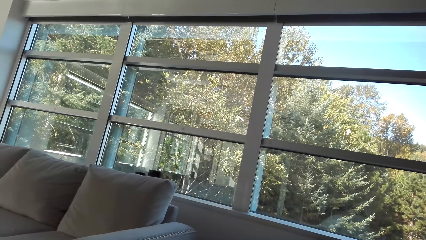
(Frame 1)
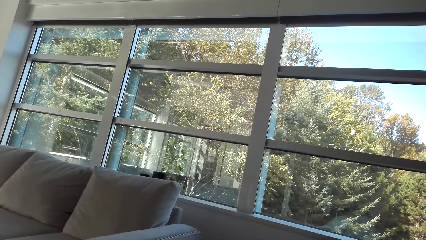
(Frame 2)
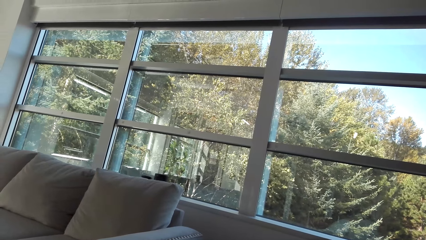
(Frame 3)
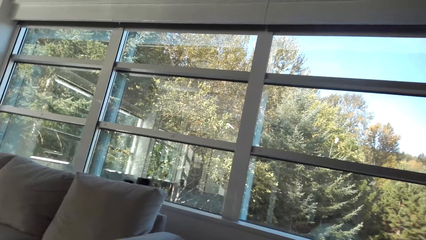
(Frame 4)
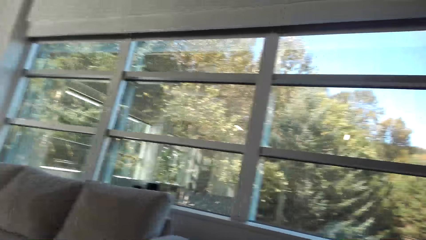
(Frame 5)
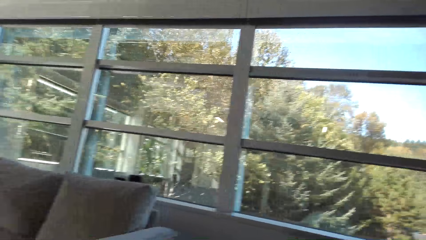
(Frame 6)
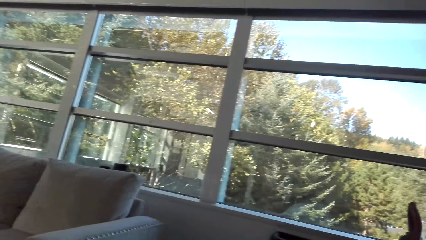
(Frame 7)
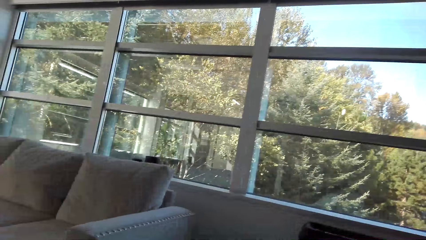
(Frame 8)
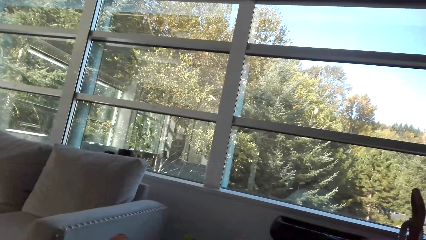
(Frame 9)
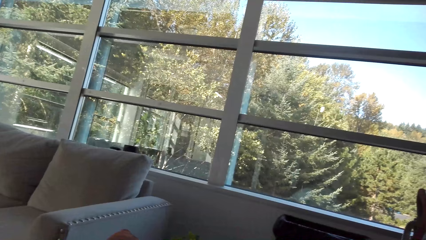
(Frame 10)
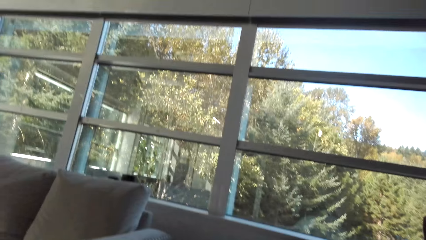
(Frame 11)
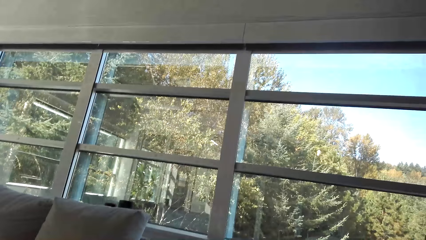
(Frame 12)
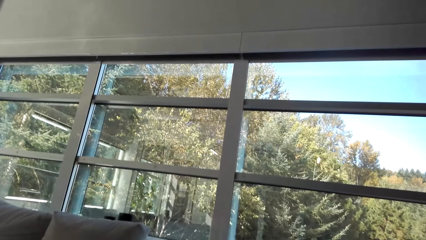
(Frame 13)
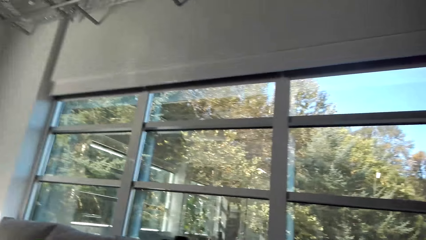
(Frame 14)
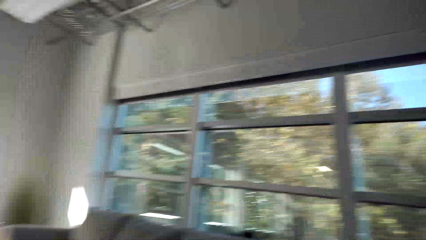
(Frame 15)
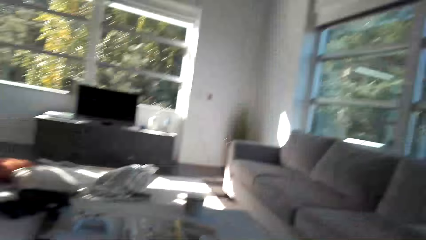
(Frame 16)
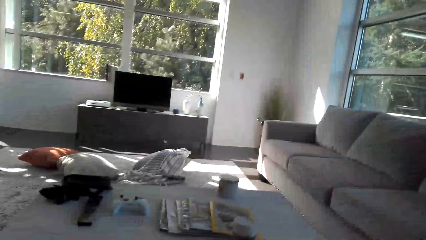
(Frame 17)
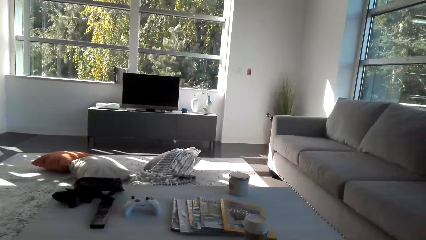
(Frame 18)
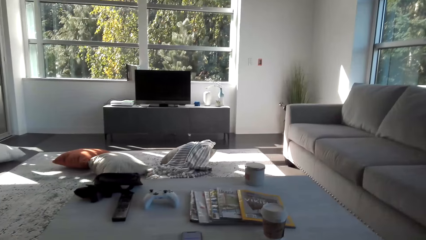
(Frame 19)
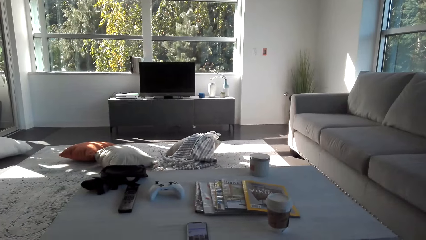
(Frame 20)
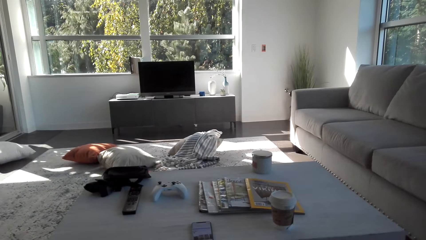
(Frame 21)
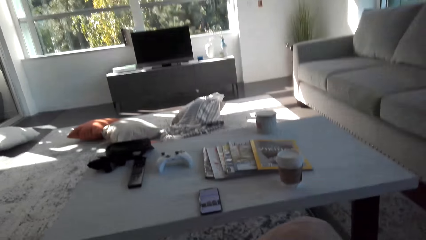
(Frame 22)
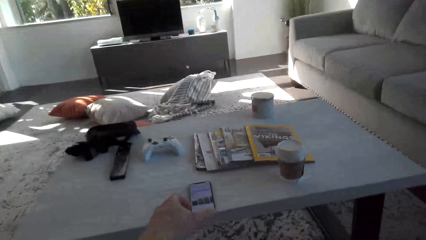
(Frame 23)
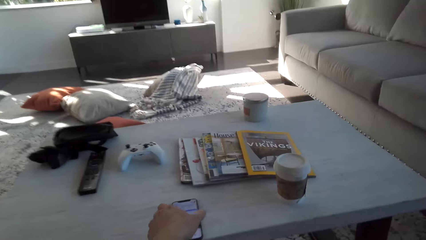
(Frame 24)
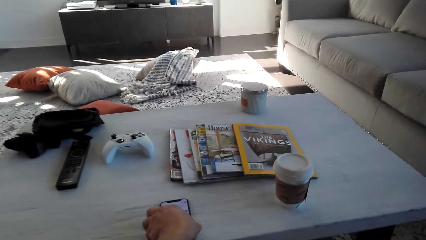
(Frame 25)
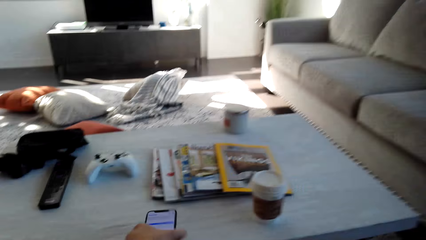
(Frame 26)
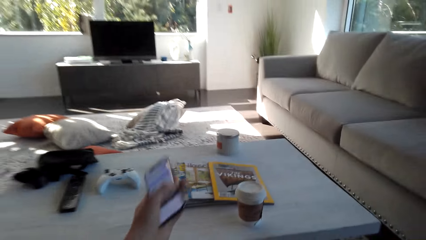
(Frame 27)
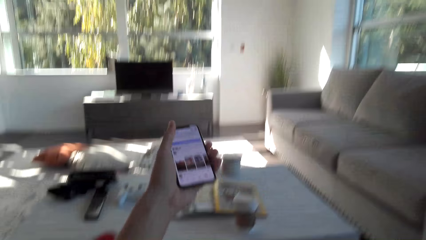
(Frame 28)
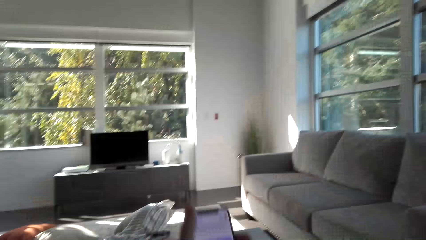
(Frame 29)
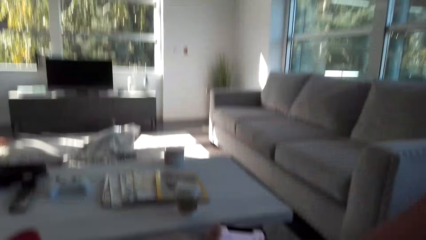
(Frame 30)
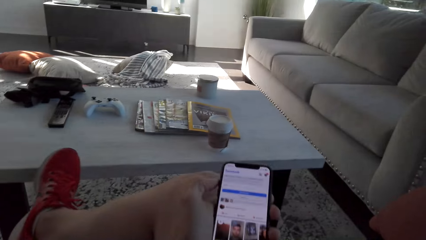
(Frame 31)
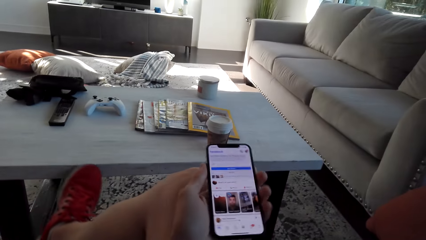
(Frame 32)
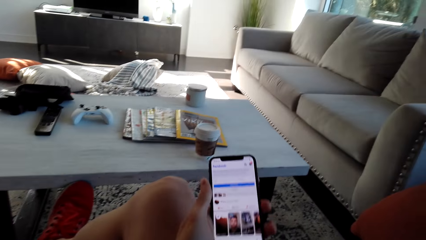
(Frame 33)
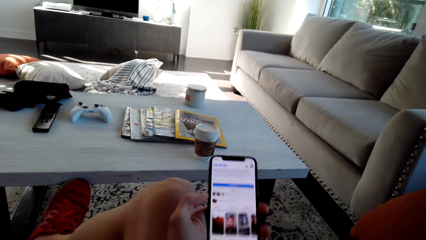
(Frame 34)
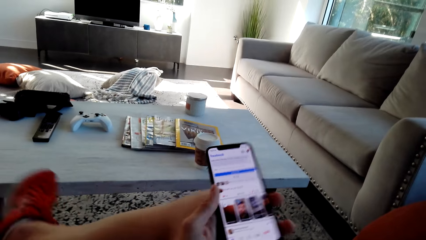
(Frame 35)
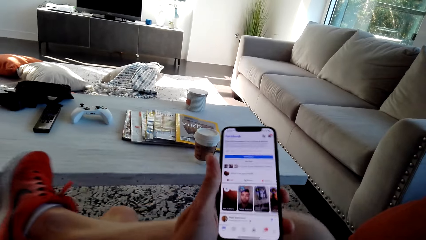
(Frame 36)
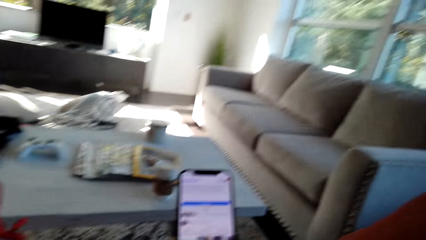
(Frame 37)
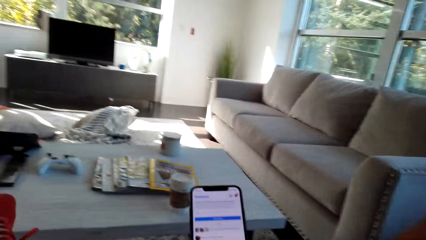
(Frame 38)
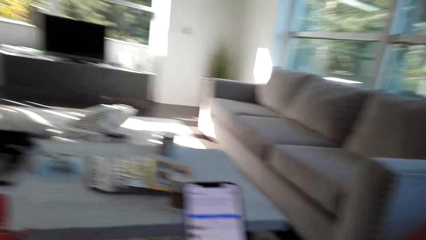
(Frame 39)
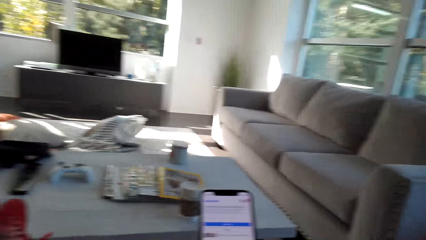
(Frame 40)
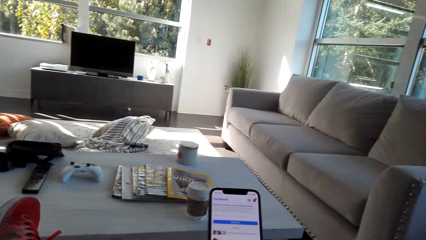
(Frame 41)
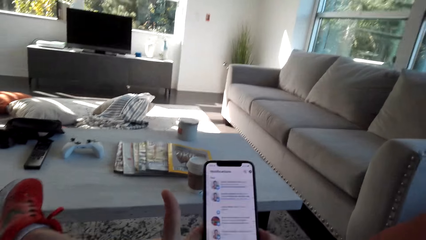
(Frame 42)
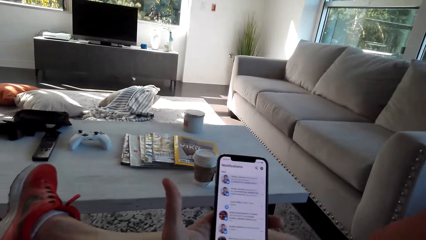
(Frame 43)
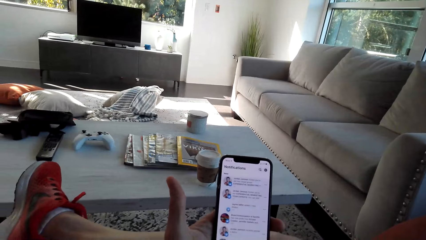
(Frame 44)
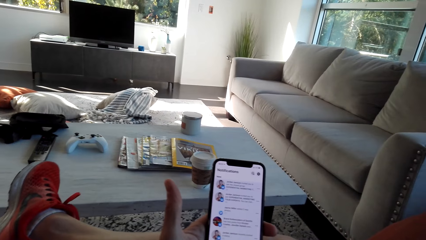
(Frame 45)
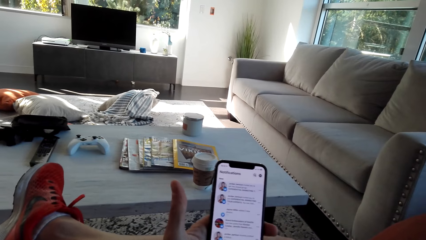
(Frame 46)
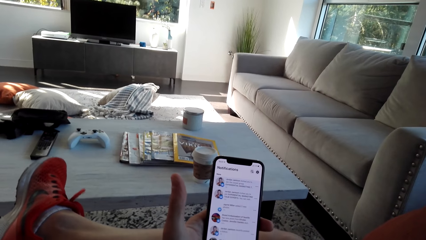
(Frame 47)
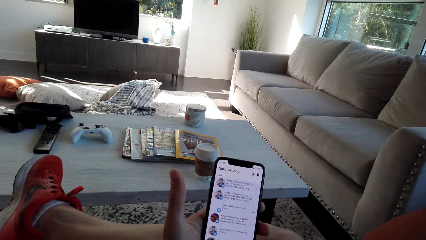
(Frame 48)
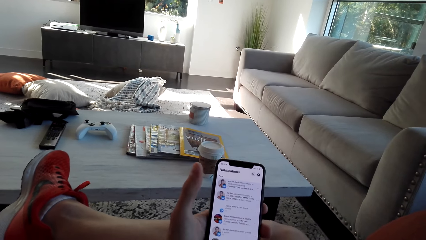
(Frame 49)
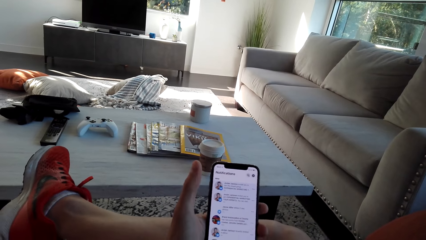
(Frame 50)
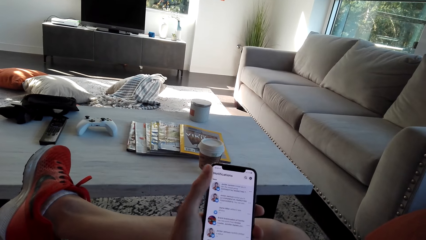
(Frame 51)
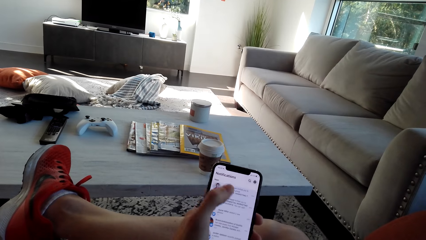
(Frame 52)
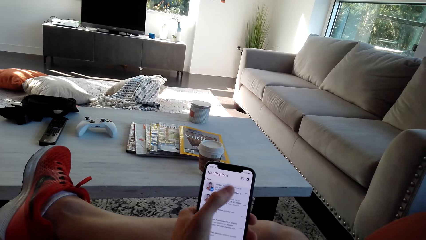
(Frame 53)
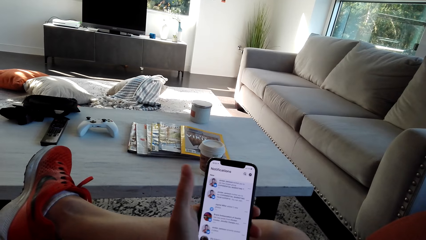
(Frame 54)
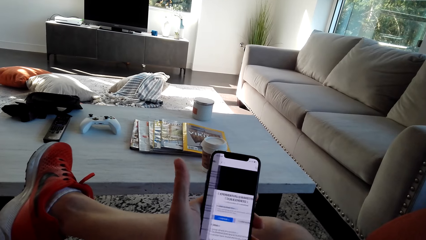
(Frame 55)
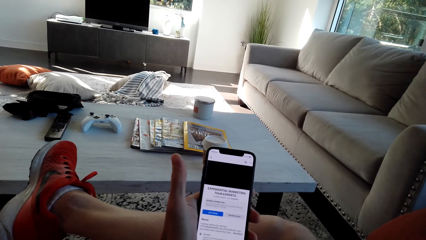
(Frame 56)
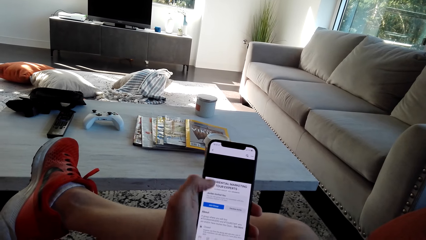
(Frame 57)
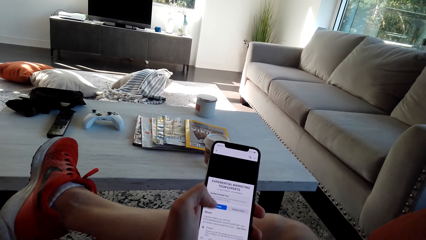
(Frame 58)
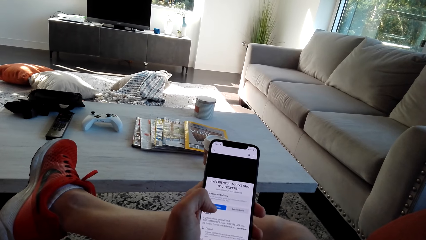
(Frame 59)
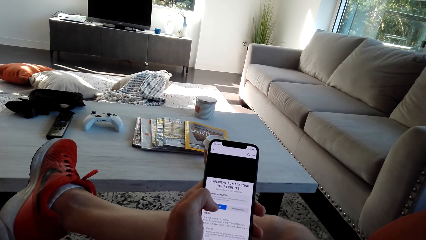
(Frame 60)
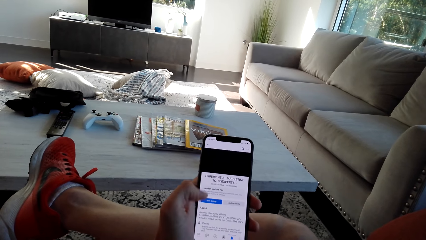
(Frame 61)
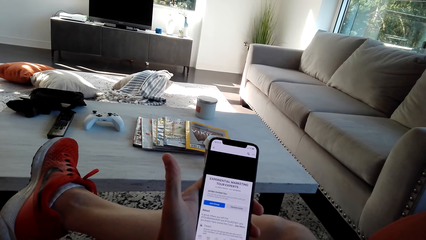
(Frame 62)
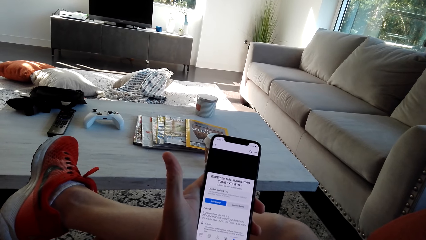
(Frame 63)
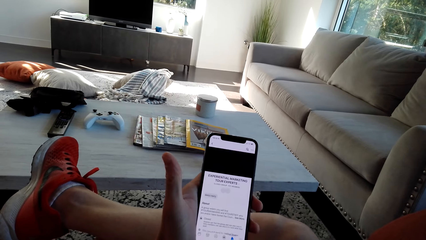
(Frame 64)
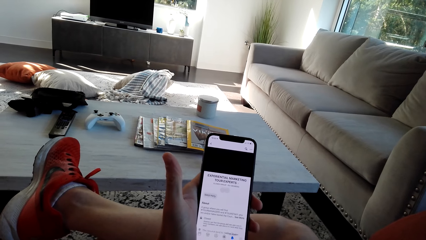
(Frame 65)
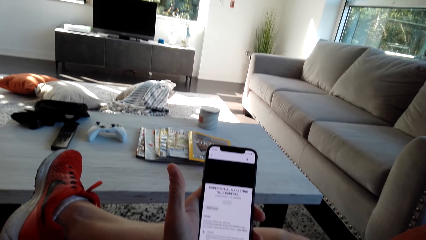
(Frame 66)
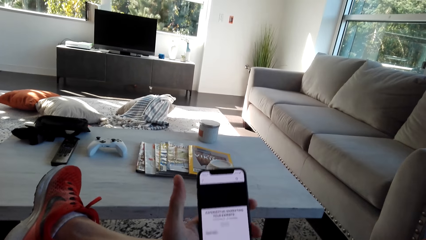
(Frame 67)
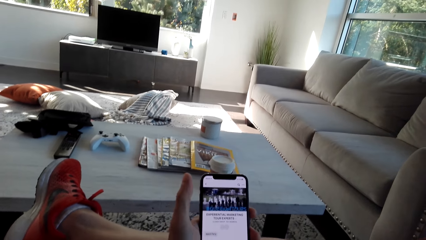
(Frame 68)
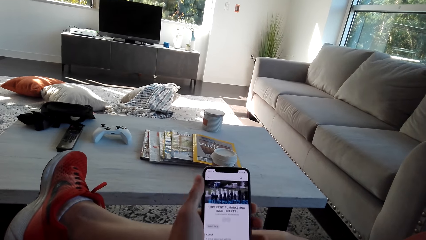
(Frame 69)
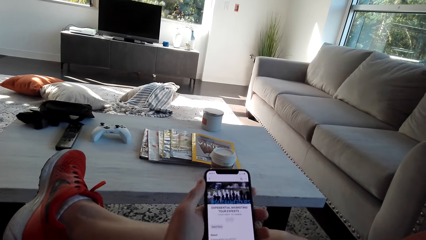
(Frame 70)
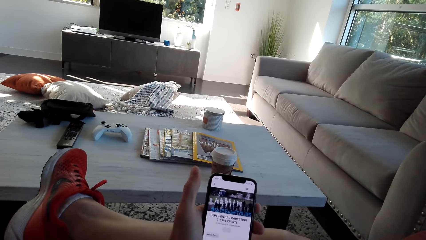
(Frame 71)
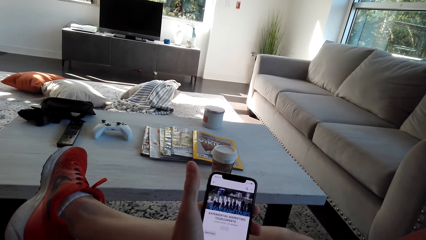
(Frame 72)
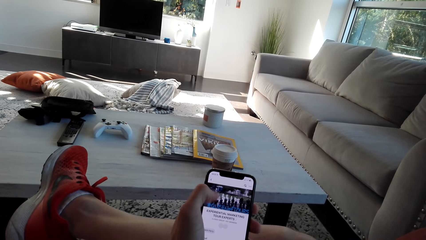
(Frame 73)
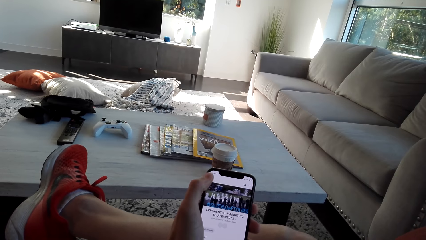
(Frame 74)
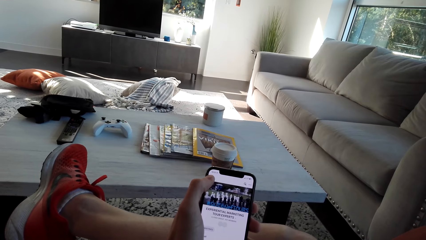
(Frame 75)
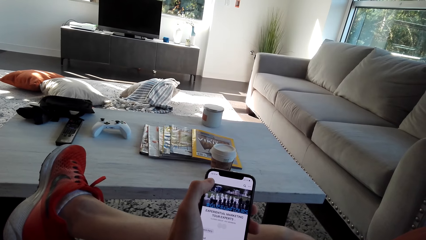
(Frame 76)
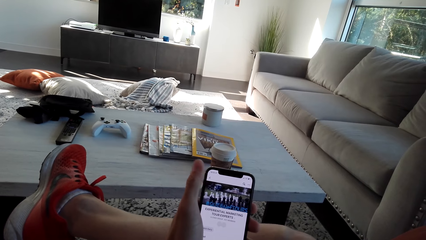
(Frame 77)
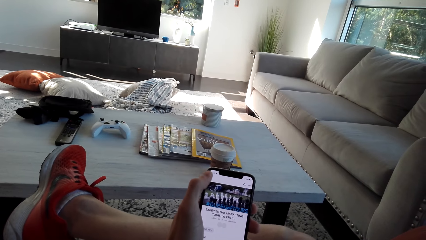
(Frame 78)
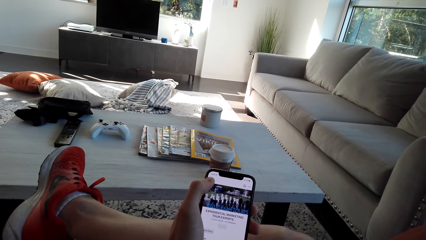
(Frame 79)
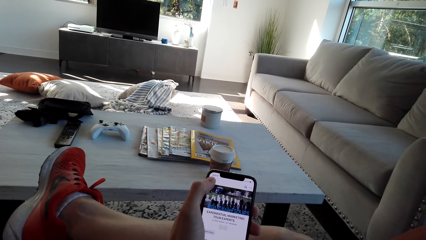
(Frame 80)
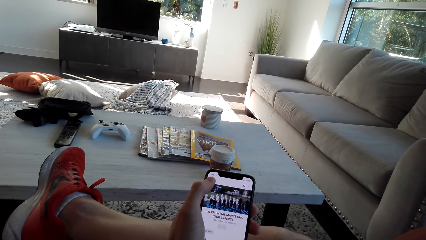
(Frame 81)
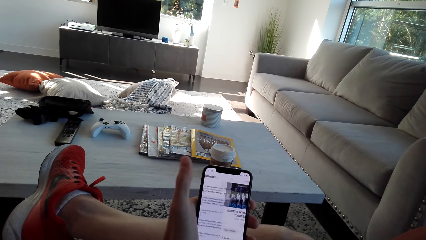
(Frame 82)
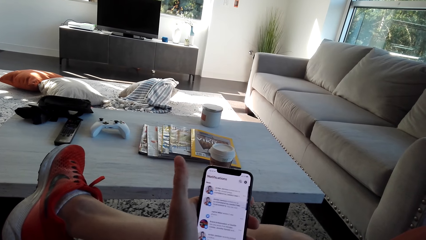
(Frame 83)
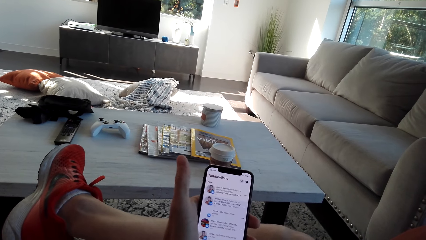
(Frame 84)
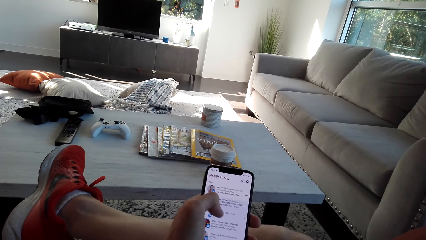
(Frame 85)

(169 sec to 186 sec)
The camera wearer takes a phone from the table. They operate the phone.
